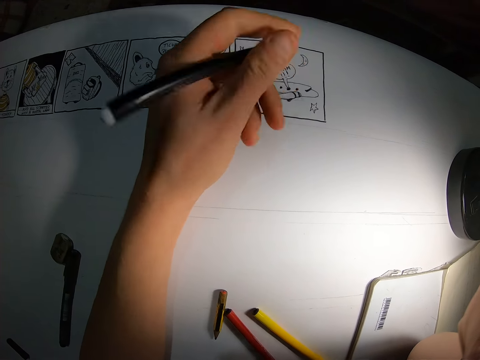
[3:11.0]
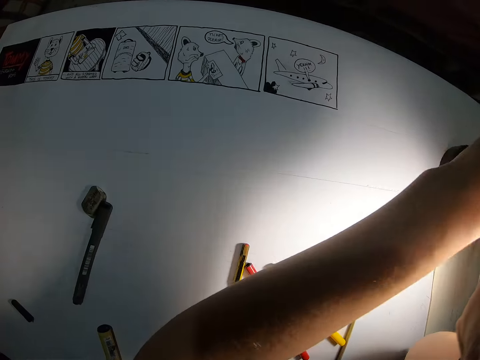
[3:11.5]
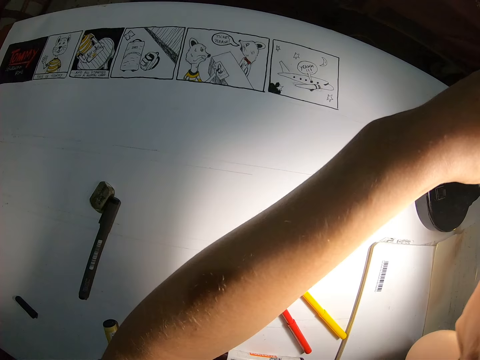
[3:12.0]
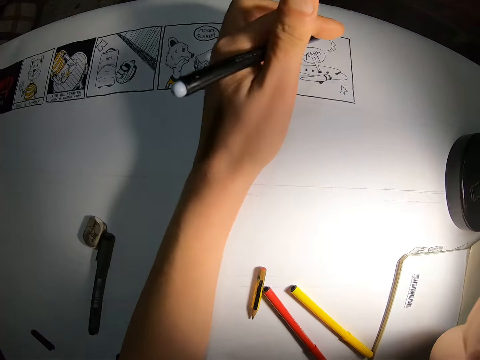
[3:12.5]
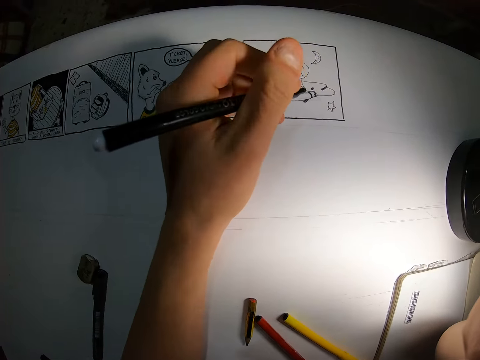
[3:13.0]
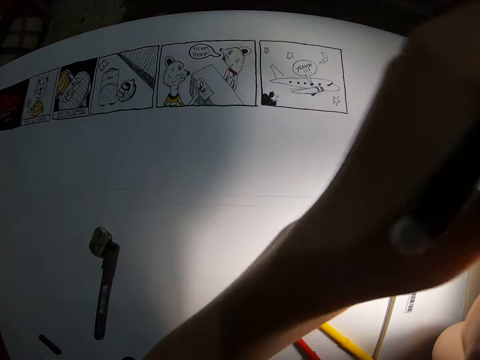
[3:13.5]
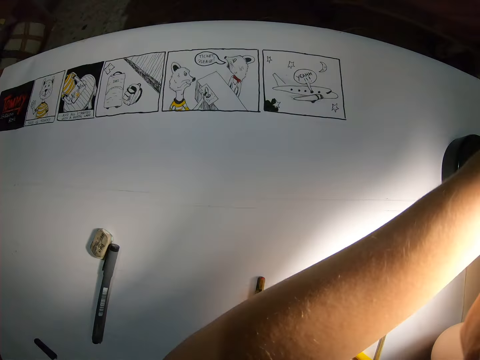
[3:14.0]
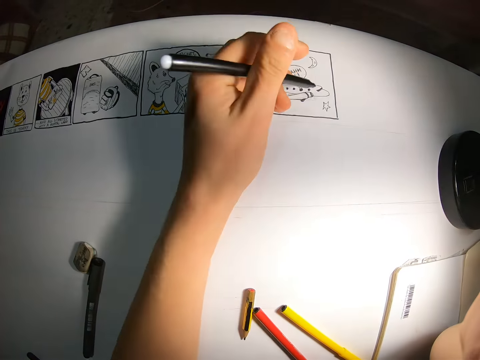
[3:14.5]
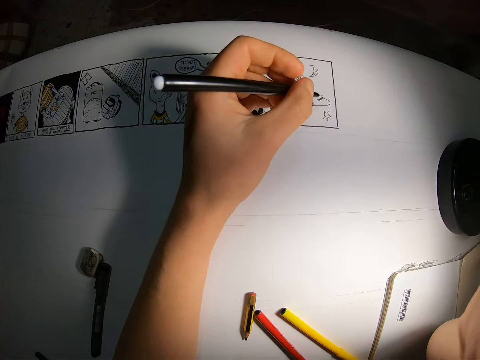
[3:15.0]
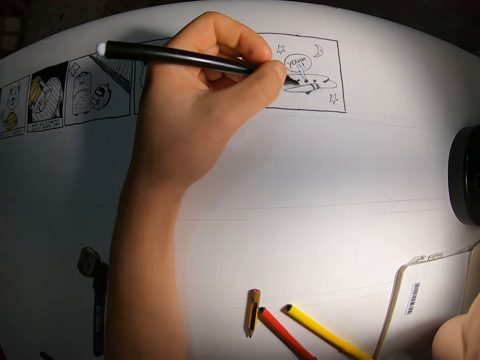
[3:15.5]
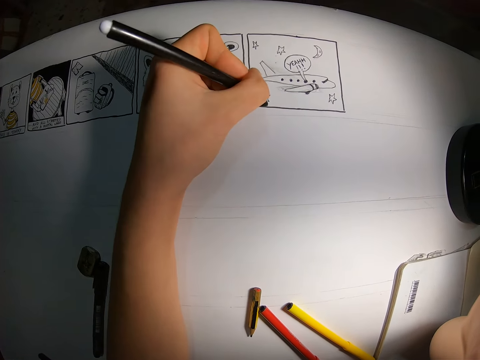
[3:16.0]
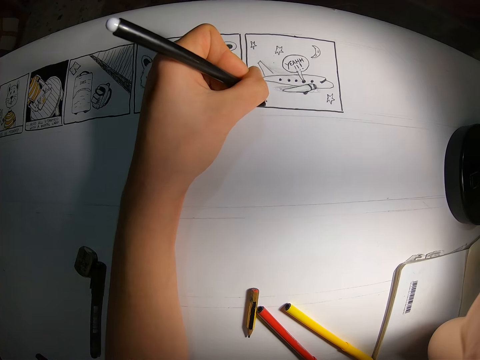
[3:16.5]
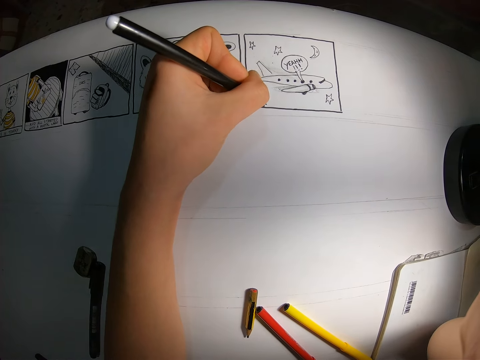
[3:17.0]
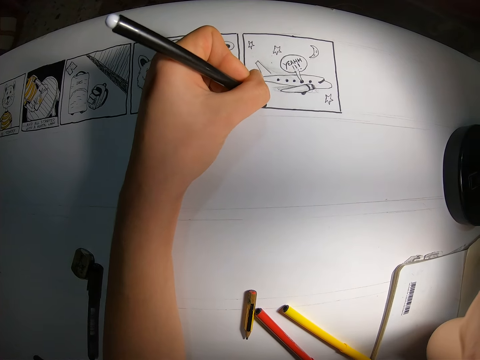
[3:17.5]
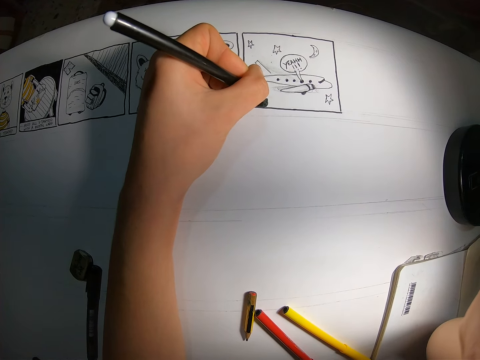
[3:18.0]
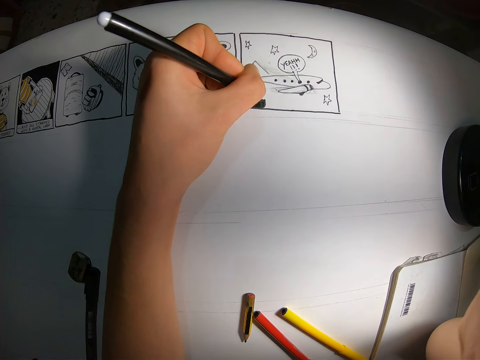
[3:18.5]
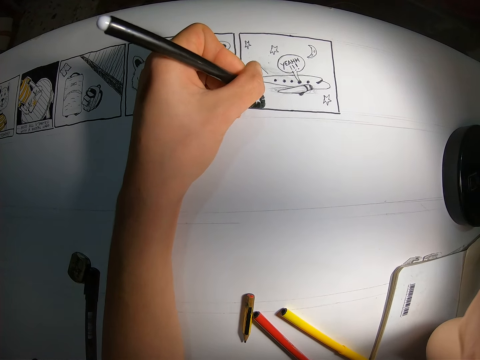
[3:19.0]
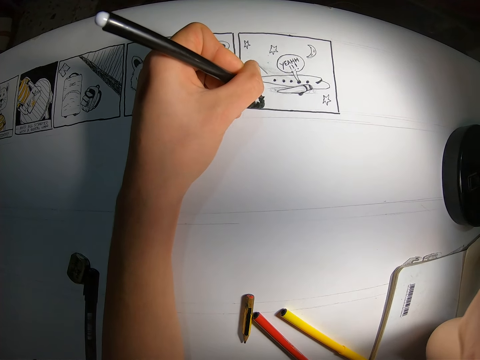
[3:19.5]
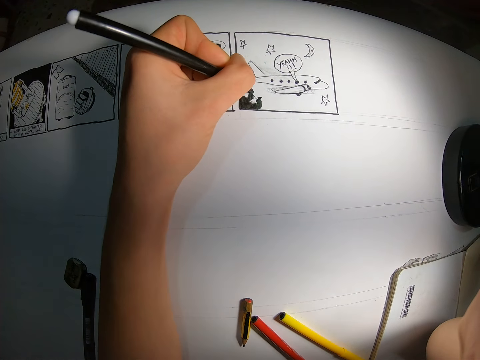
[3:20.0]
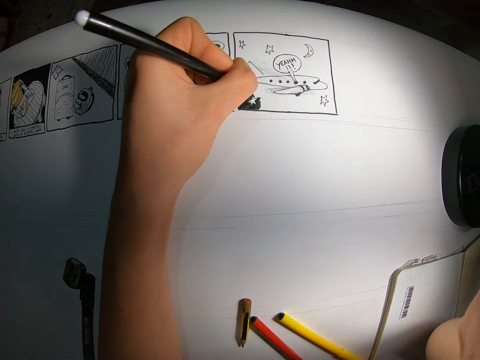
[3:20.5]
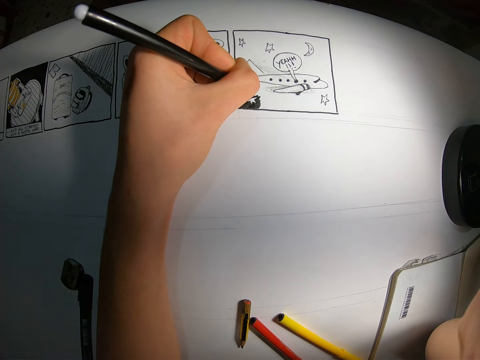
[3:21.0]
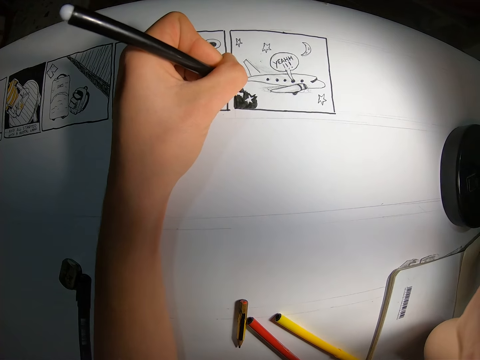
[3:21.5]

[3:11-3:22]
The camera wearer adjusts the lamp holder with his left hand. He moves something on the table. He removes his hand from the paper. He draws on the cardboard with the pen in his left hand.

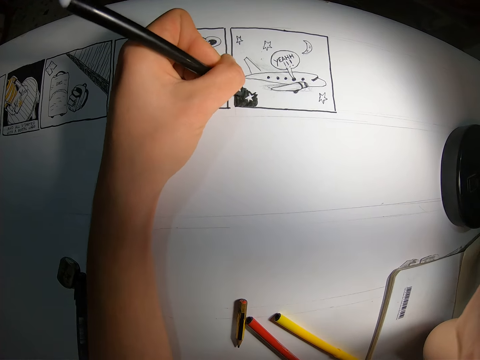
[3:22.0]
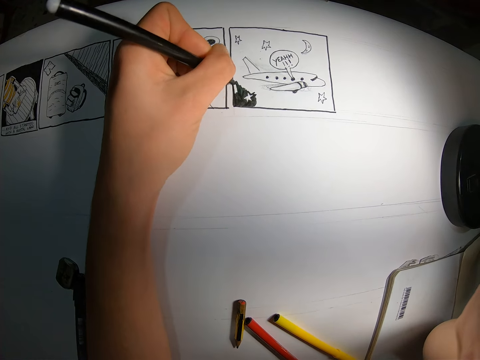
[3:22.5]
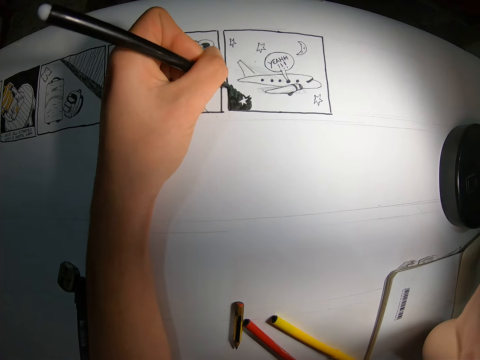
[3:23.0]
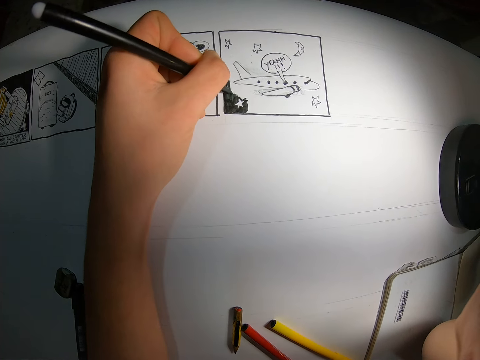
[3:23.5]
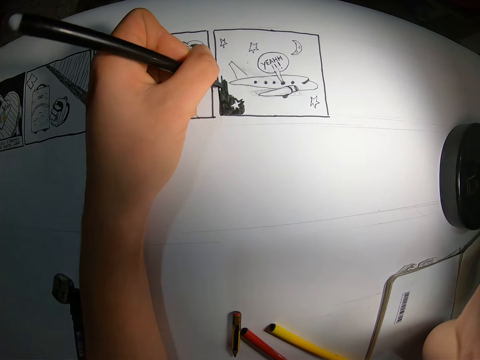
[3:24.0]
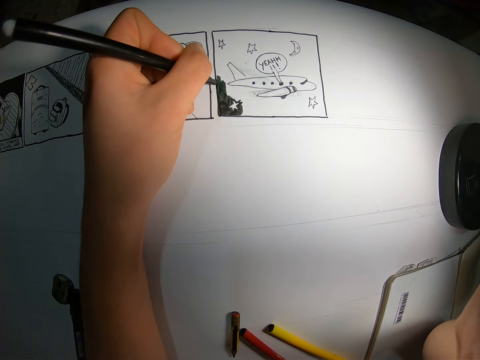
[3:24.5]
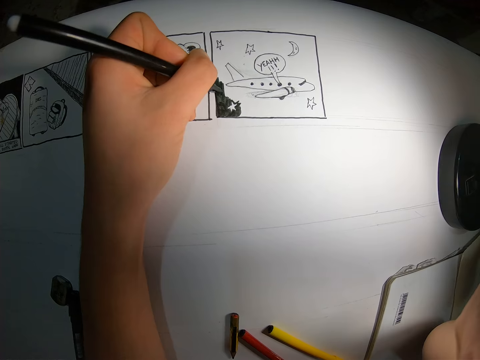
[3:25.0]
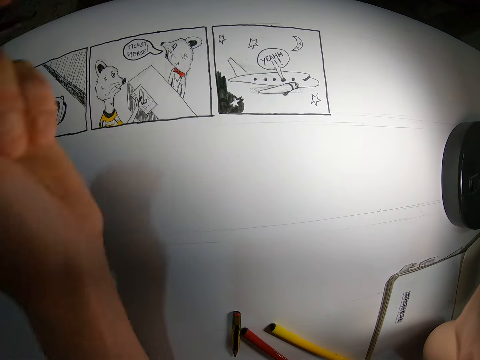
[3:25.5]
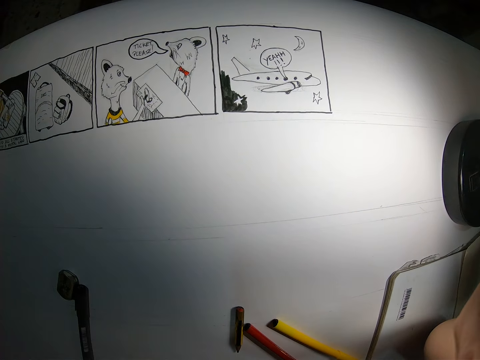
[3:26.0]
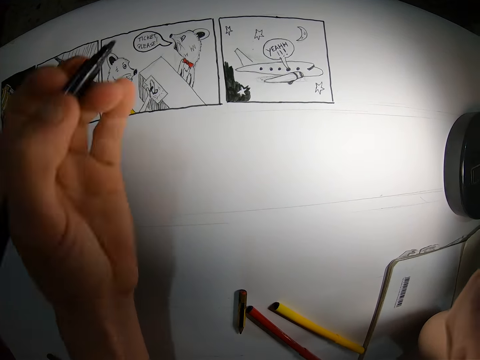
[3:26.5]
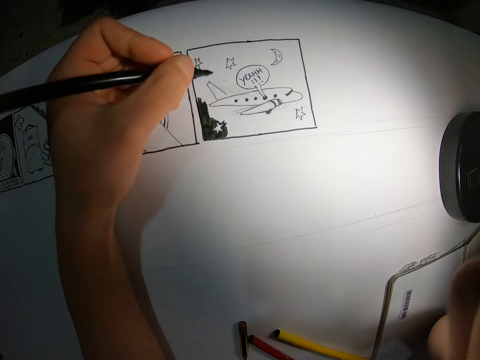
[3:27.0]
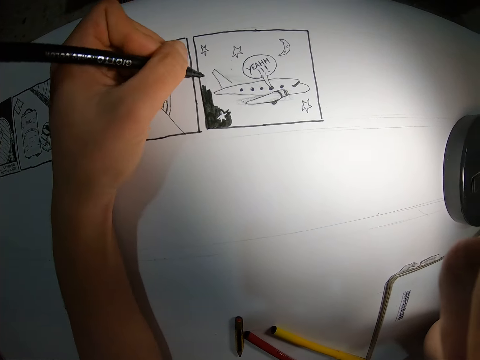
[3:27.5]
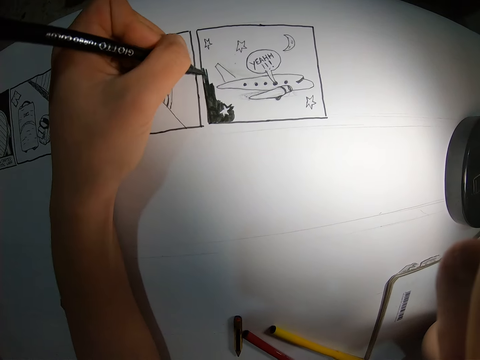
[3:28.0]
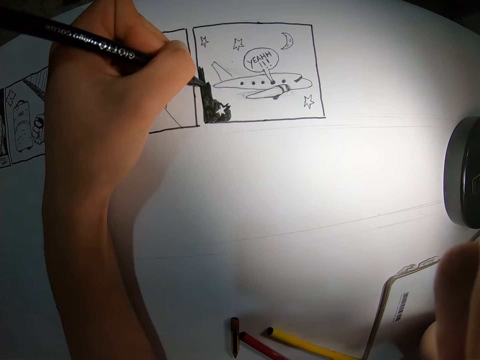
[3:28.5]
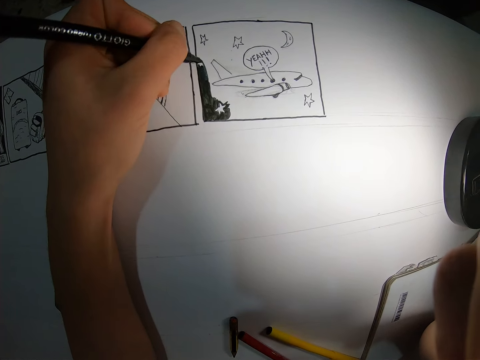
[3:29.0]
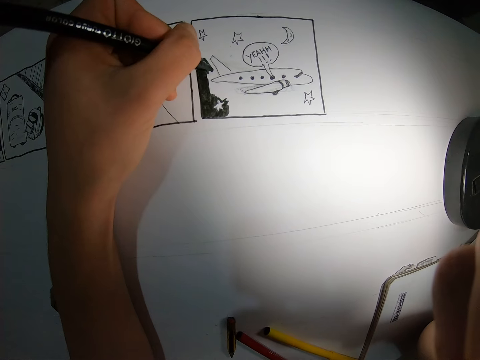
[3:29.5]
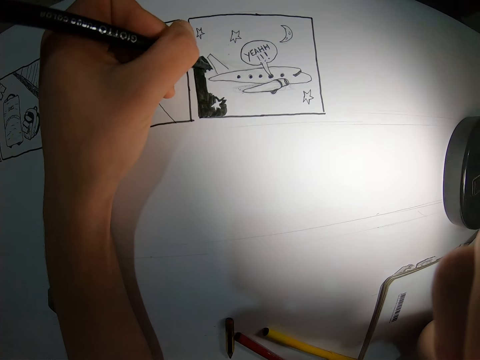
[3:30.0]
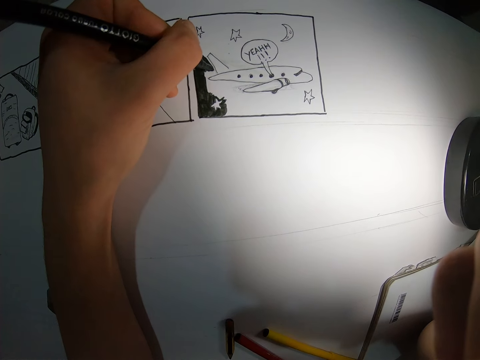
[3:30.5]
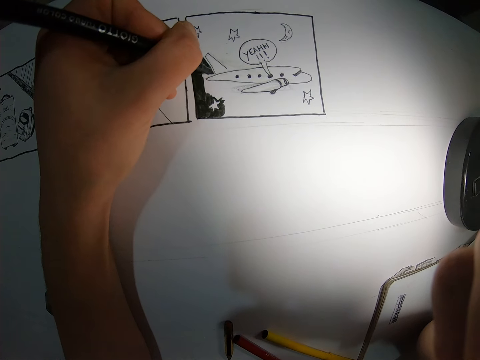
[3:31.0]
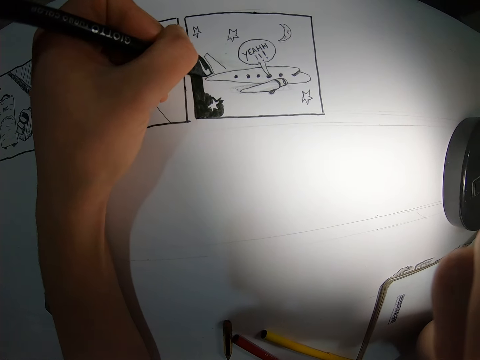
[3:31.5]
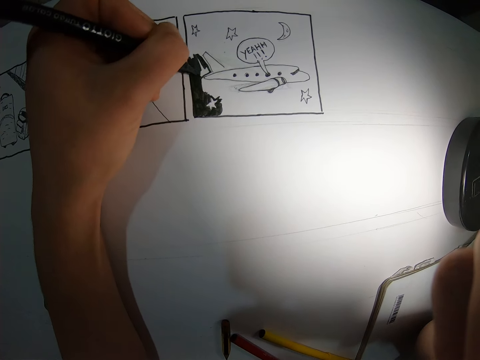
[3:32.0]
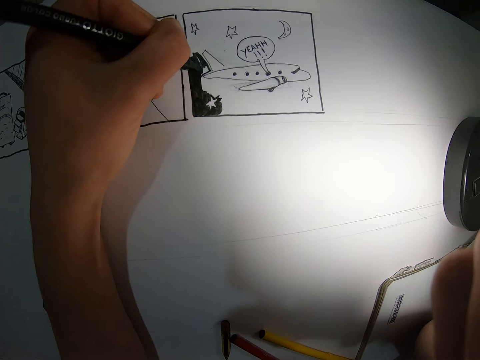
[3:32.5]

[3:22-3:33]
The camera wearer removes their hand from the paper. They draw on the paper with a pen.

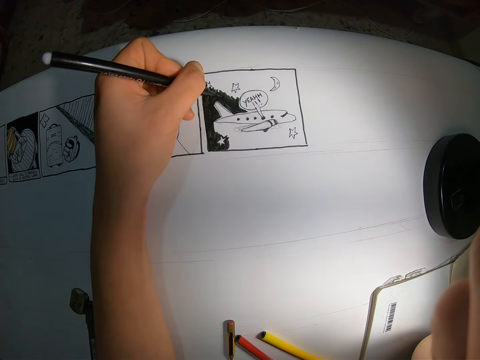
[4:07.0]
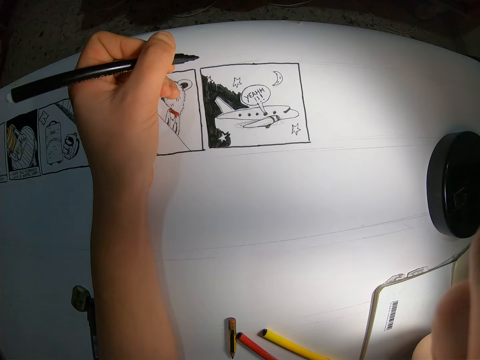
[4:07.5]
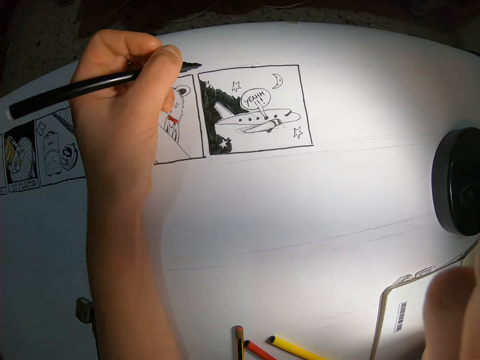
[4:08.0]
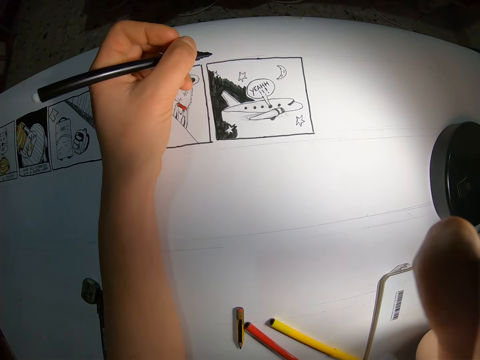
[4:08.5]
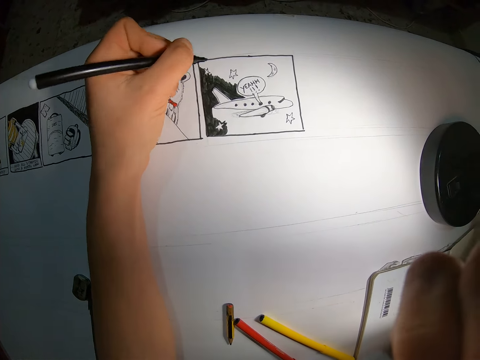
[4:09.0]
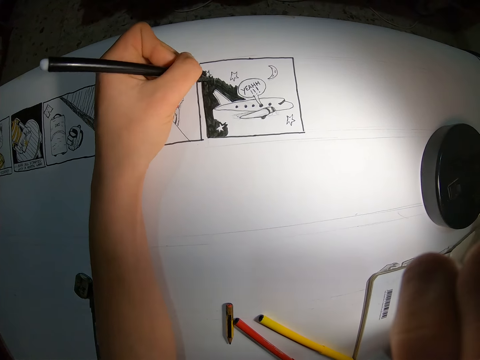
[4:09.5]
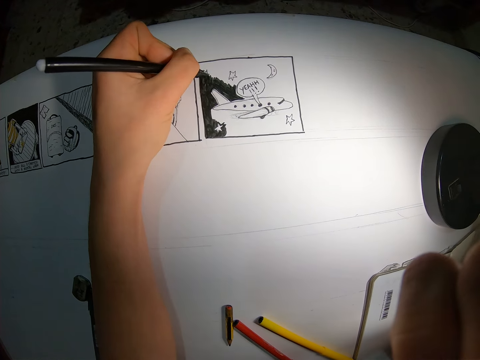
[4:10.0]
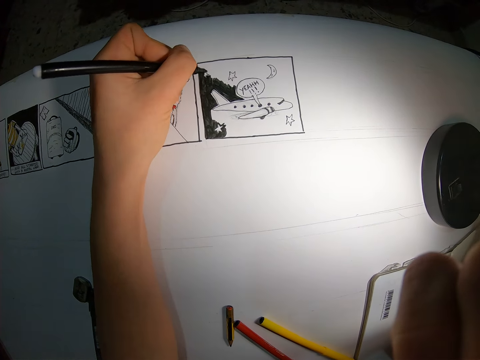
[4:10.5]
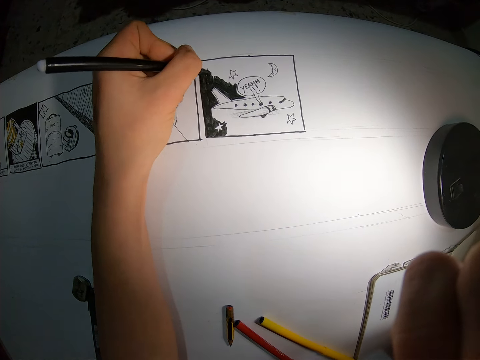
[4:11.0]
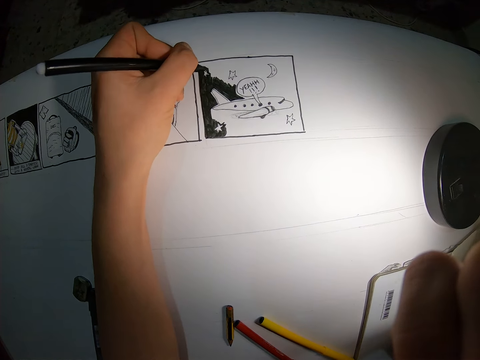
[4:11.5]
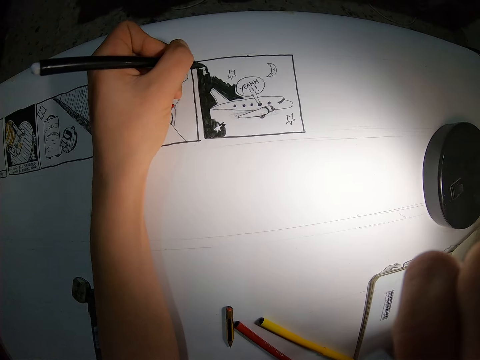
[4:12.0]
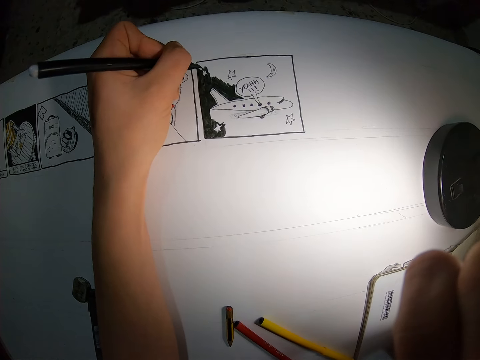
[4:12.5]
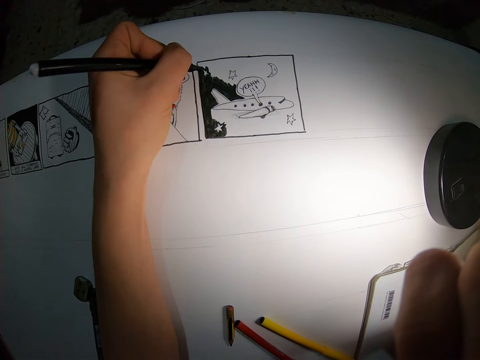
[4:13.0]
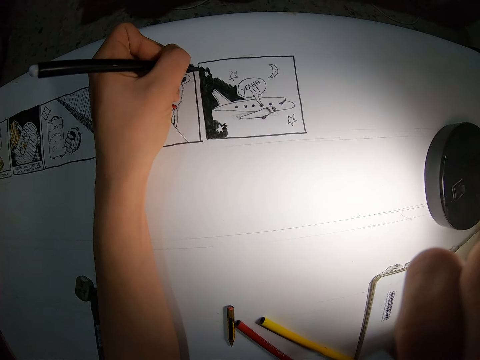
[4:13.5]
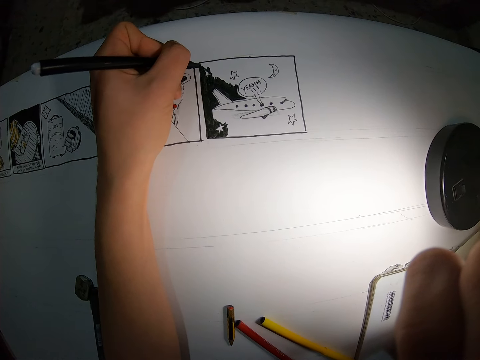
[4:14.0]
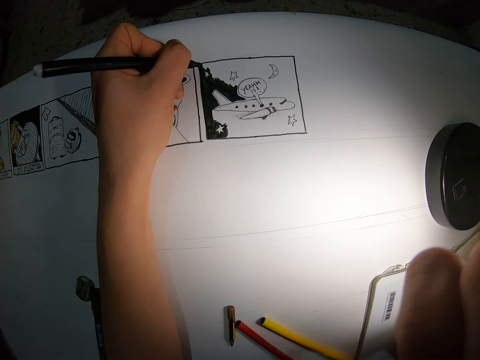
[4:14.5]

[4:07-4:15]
The camera wearer moves the right hand. They draw on the paper with a pen.
